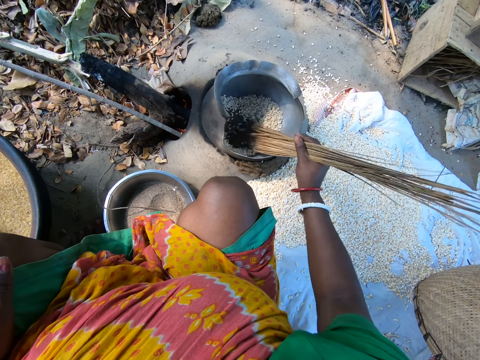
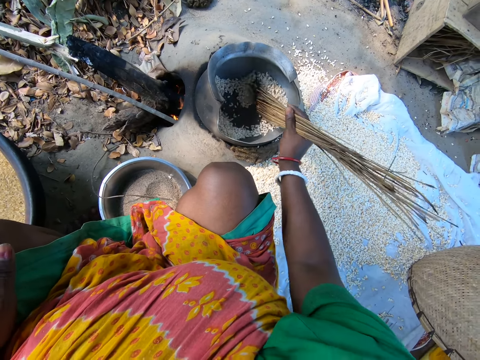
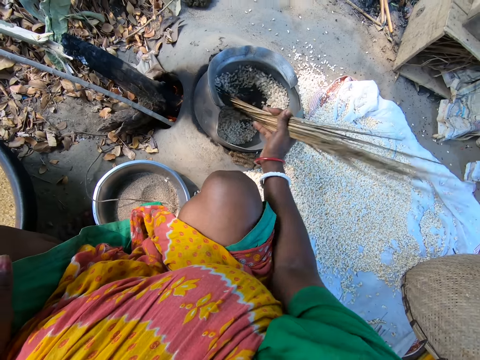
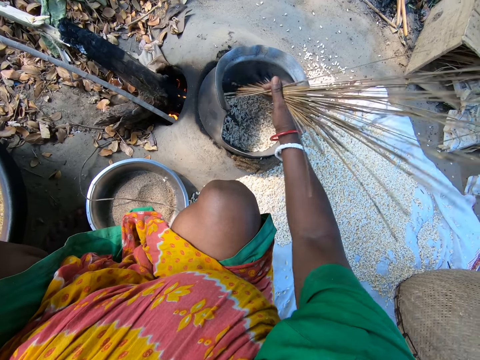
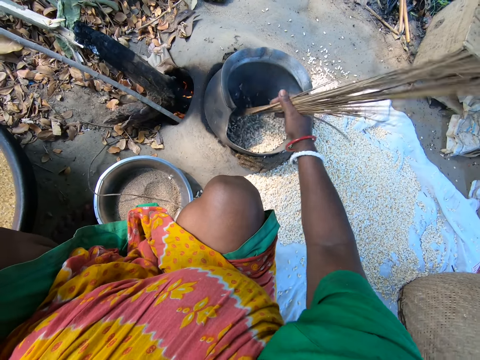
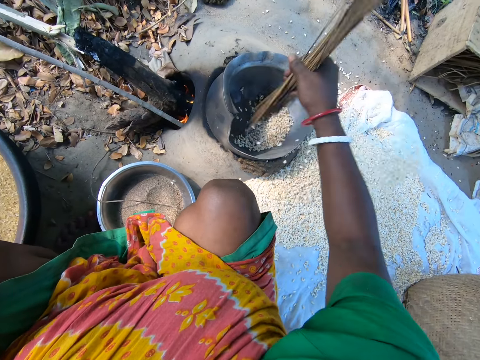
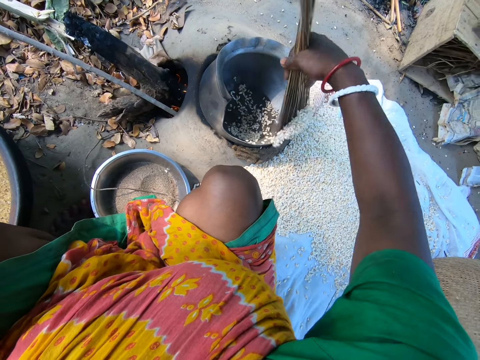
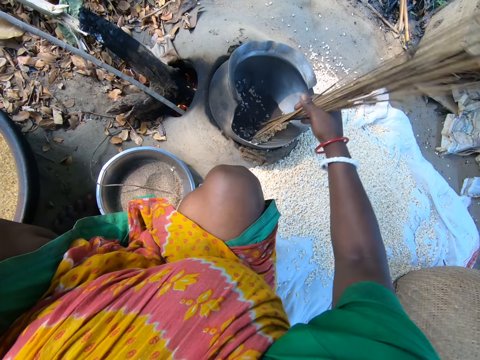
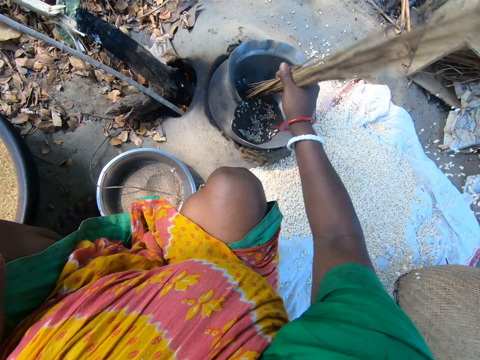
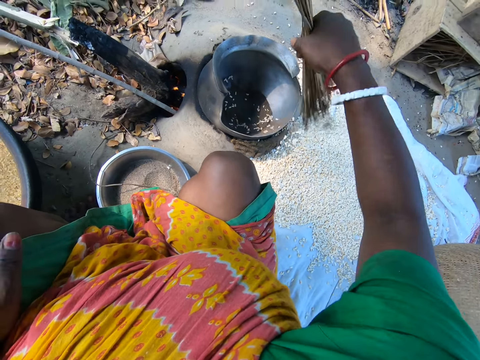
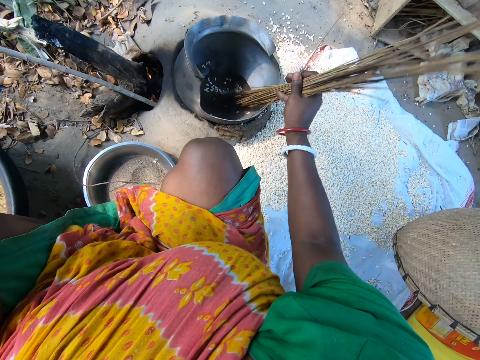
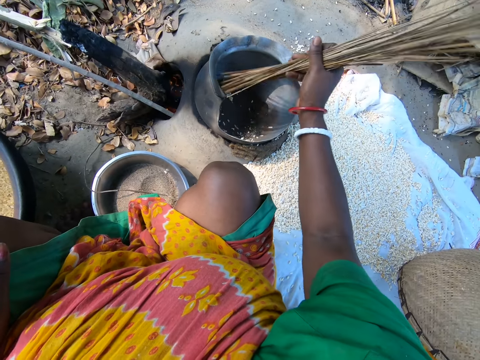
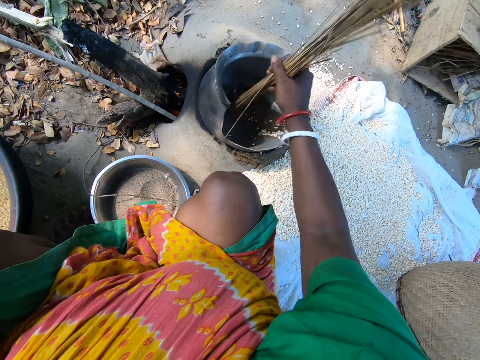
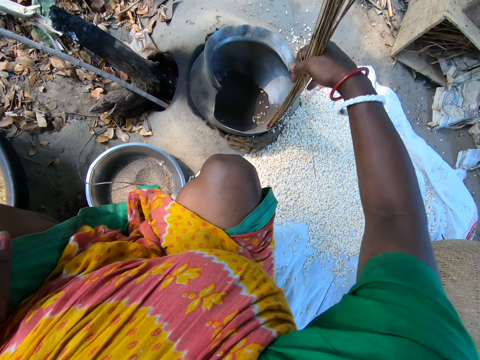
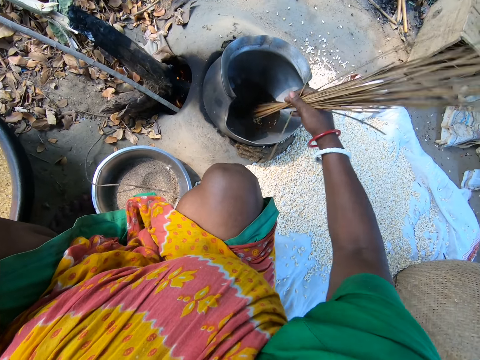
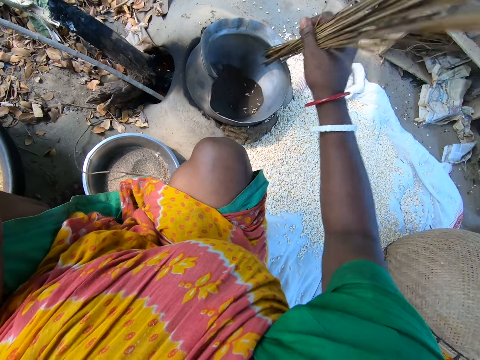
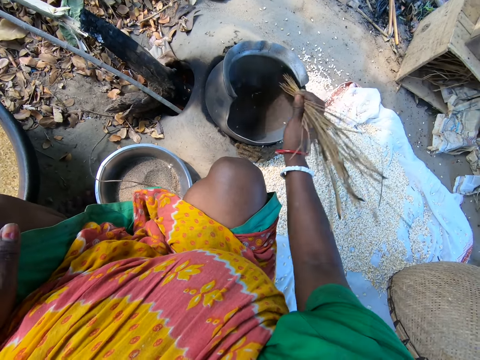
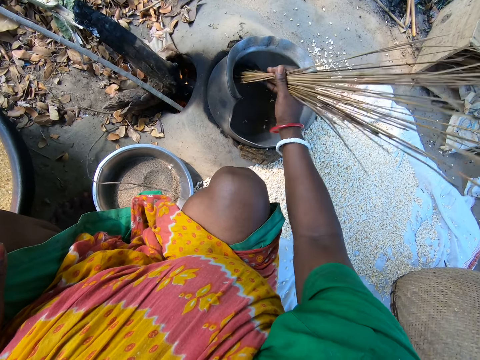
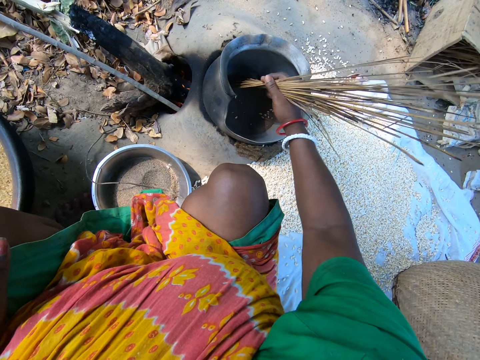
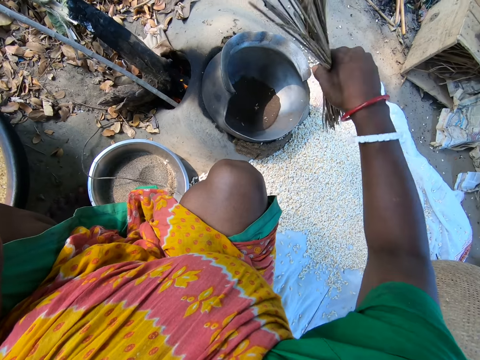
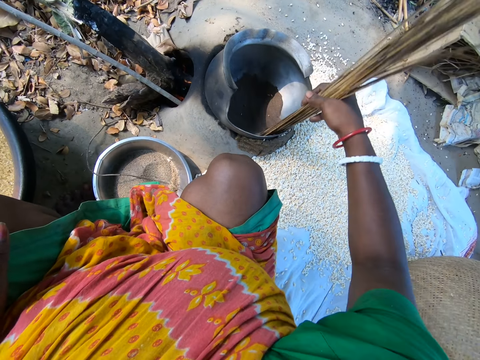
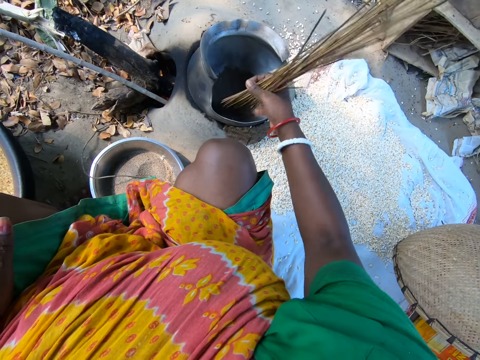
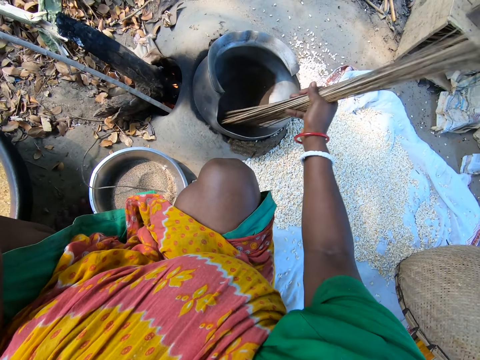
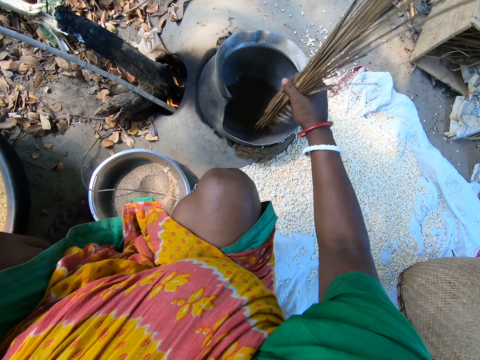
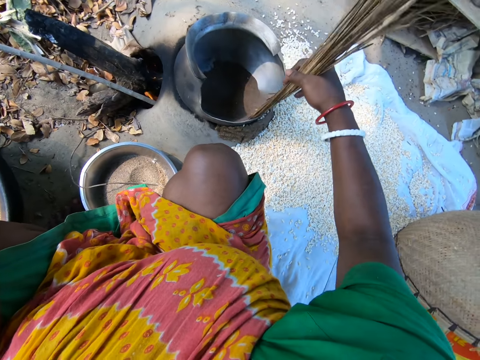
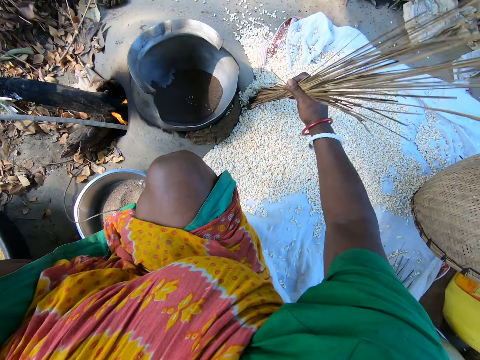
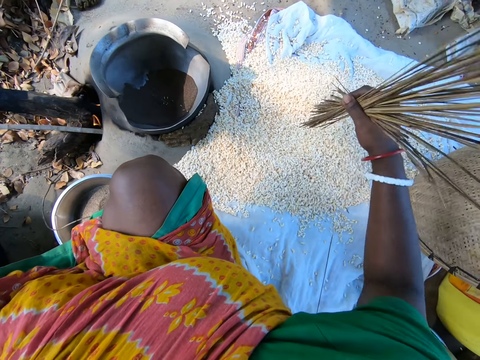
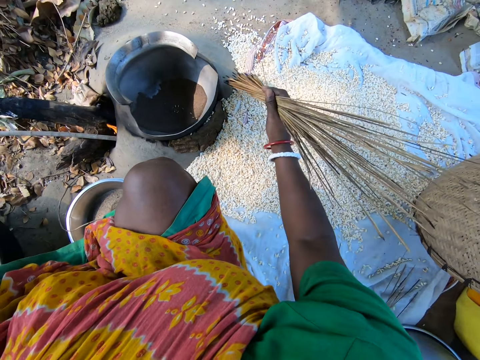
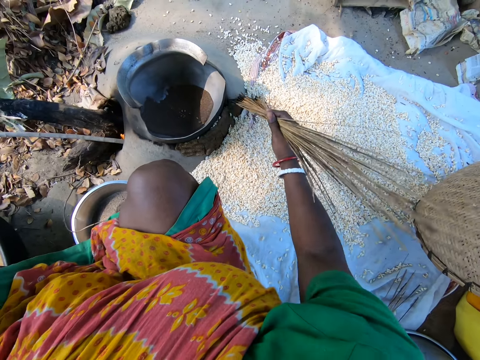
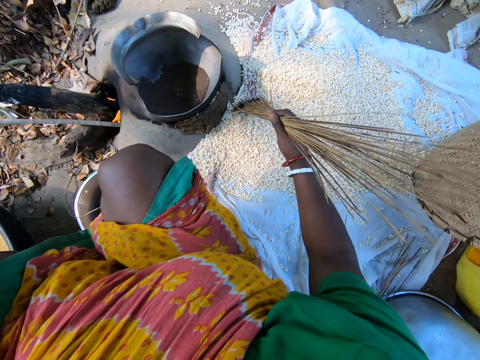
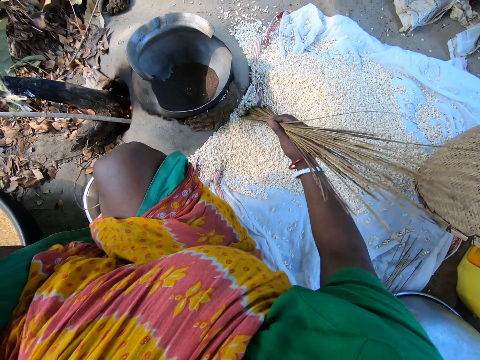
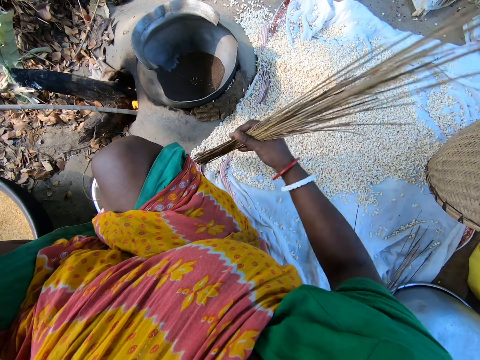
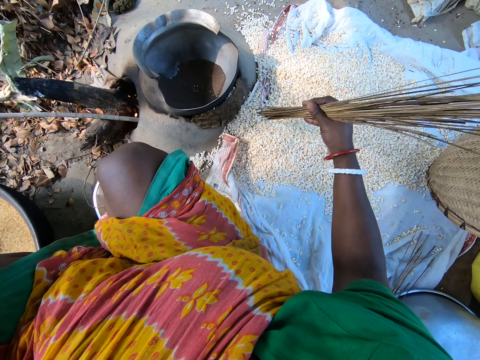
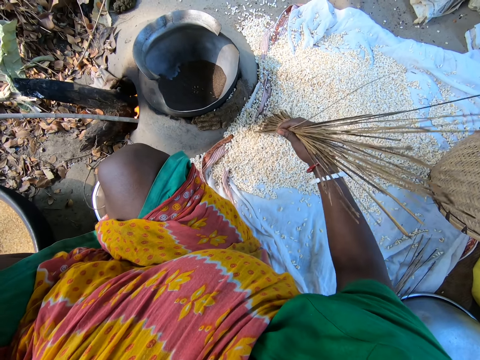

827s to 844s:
The camera wearer pours the grains on the sack on the ground with the sticks. They remove the grains from the pot. They mix up the grains in the pot. They pour the grains on the sack on the ground with the sticks. They mix up the grains in the pot. They pour the grains on the sack on the ground with the sticks. They spread the food grains on the sack with the sticks.

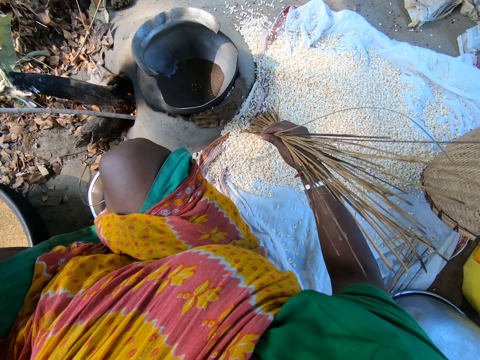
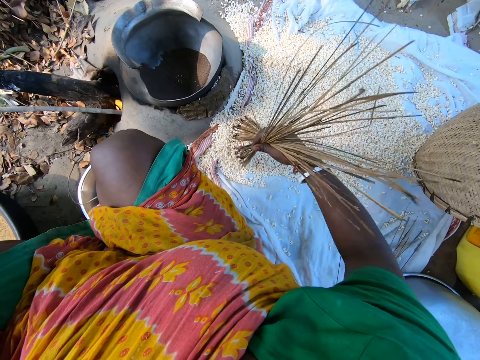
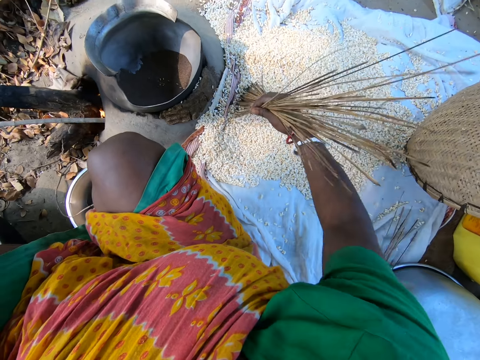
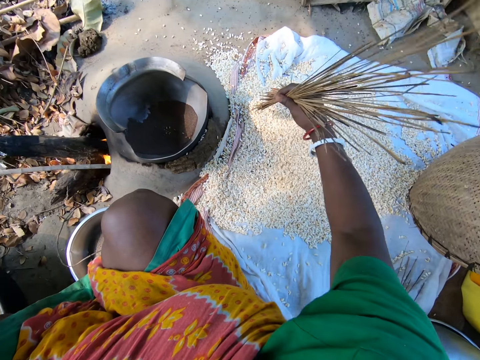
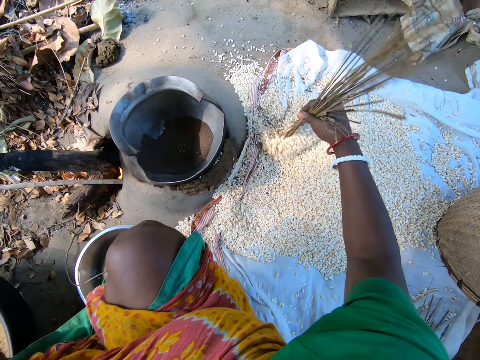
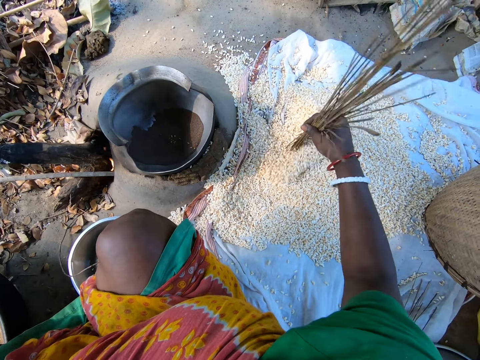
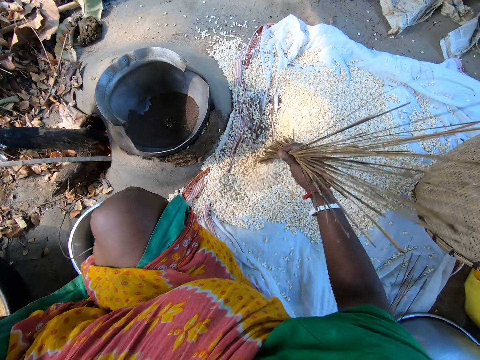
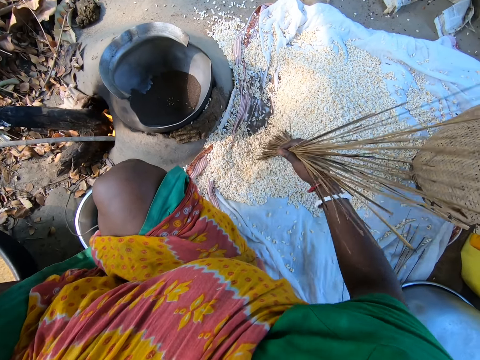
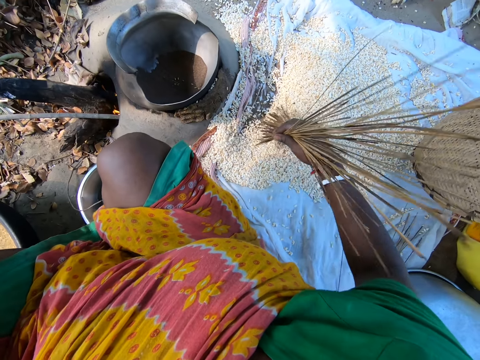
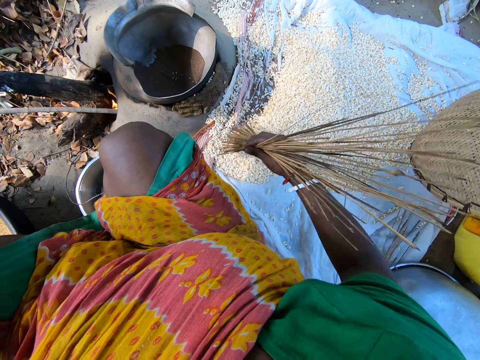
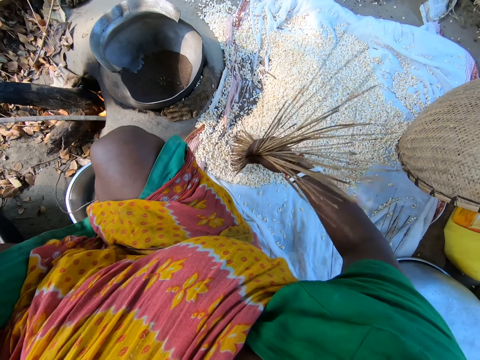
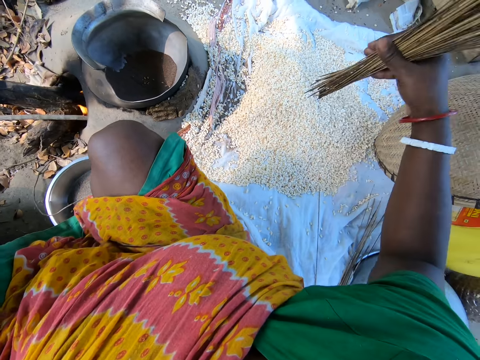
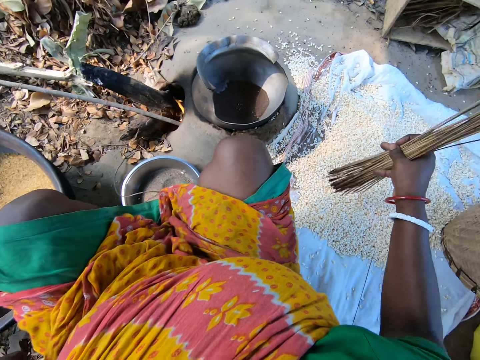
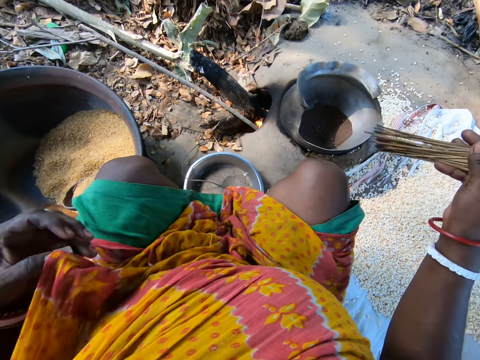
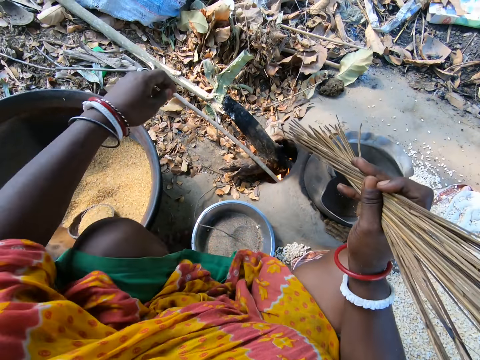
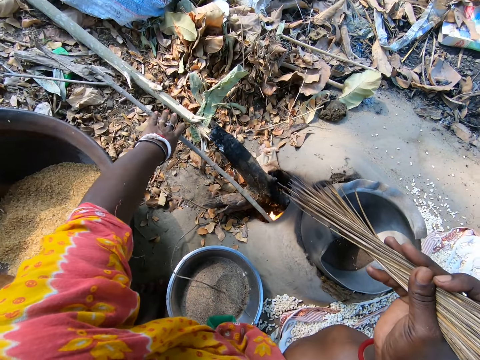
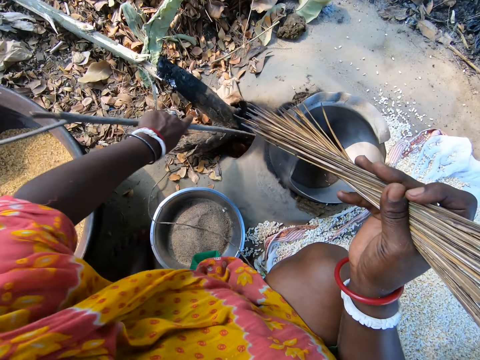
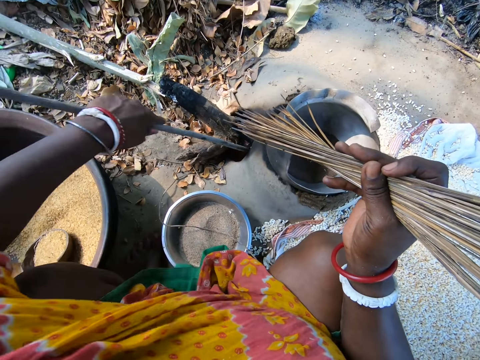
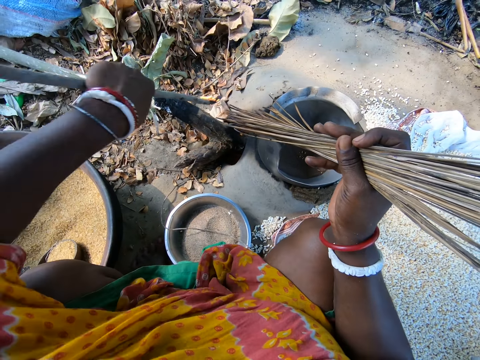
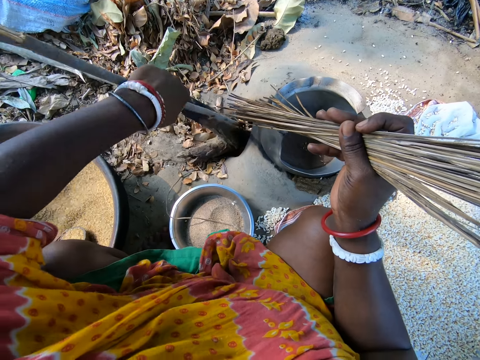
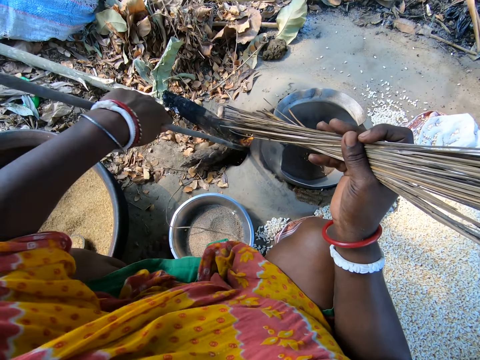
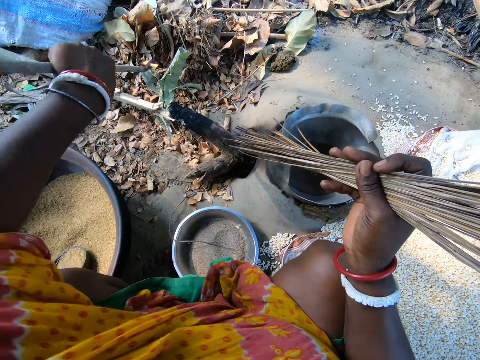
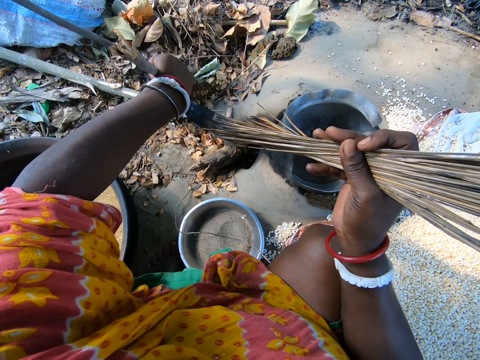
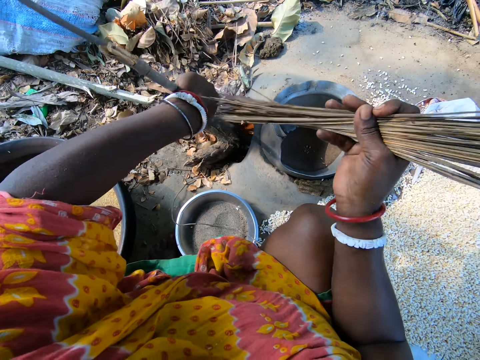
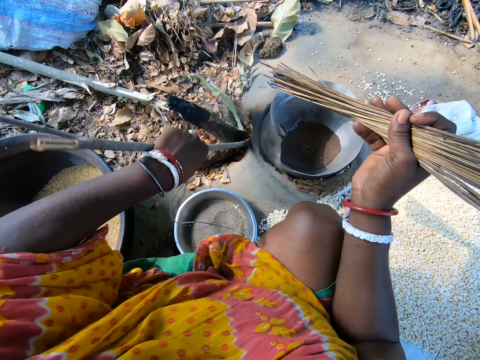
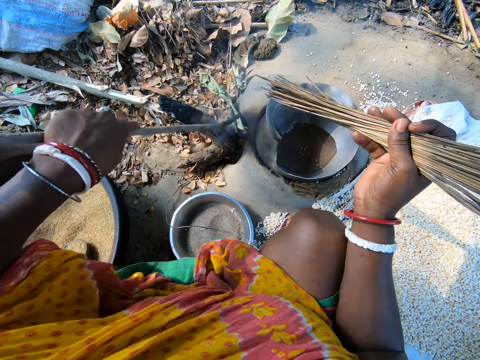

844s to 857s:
The camera wearer holds a stick. They pick up the firewood. They moderate the fire with the wood. They put leaves in the fire.
